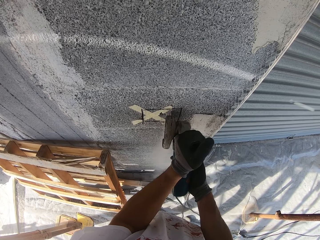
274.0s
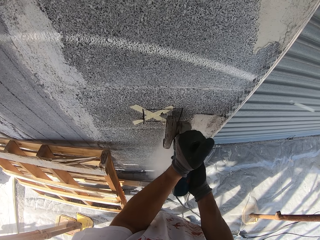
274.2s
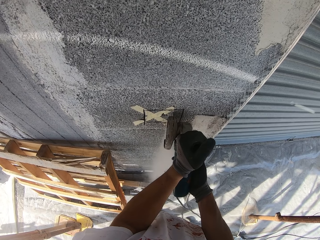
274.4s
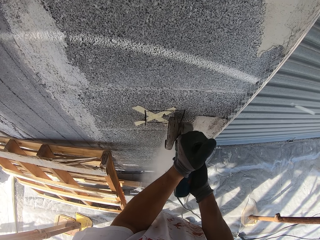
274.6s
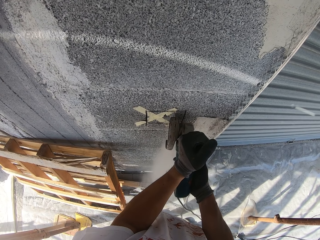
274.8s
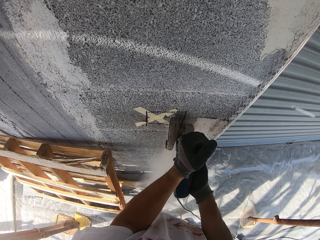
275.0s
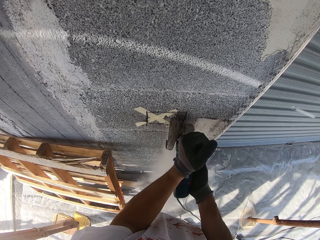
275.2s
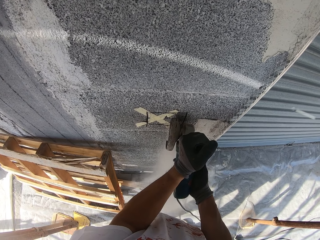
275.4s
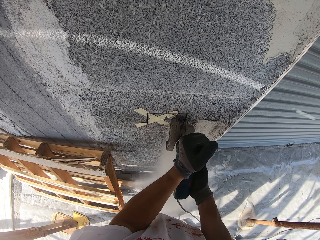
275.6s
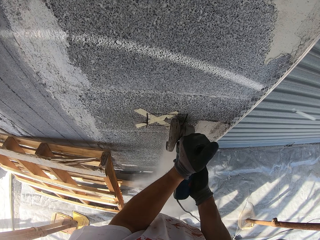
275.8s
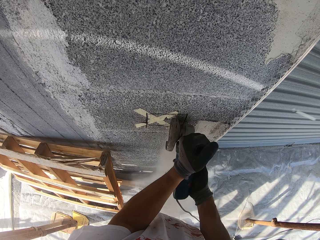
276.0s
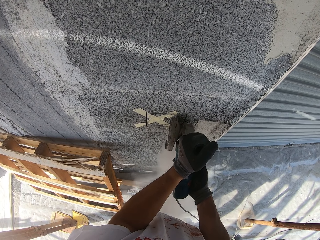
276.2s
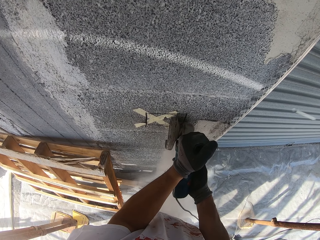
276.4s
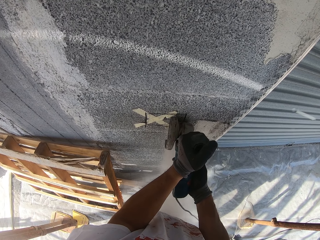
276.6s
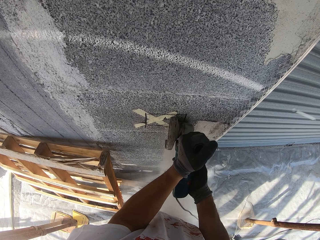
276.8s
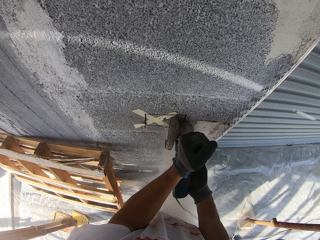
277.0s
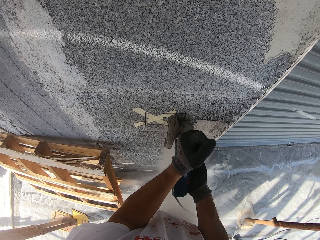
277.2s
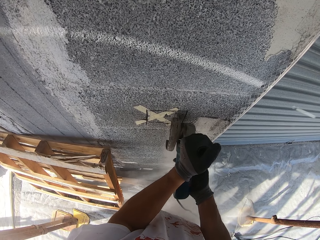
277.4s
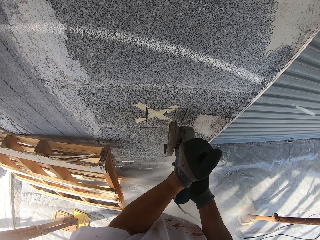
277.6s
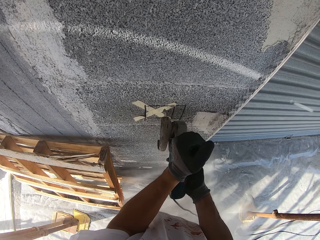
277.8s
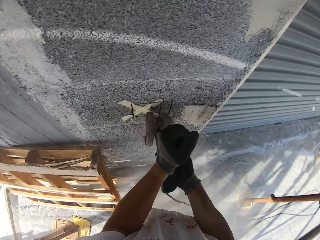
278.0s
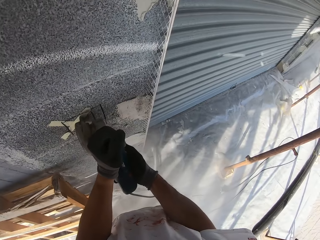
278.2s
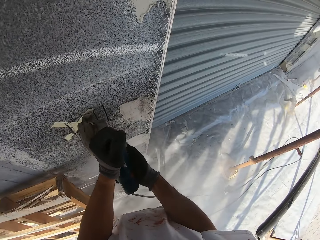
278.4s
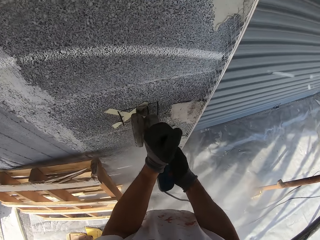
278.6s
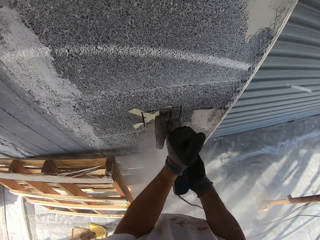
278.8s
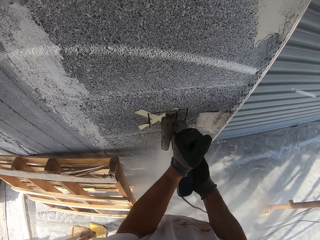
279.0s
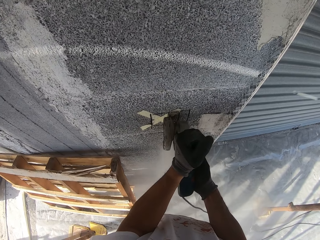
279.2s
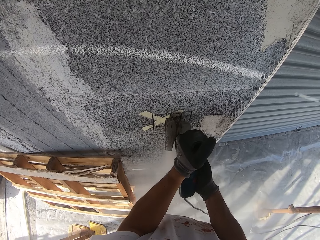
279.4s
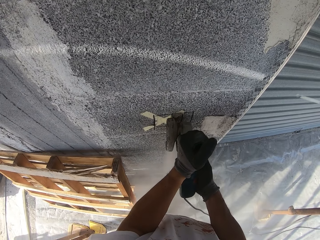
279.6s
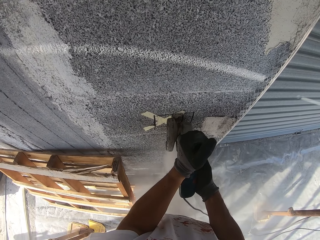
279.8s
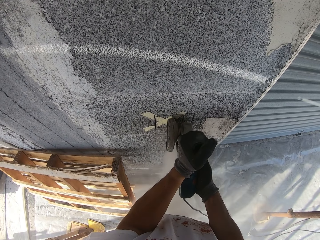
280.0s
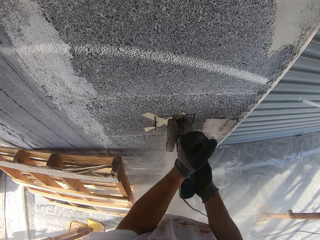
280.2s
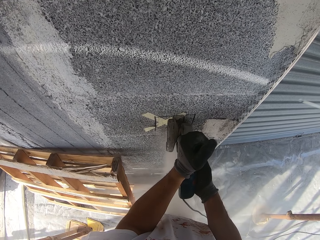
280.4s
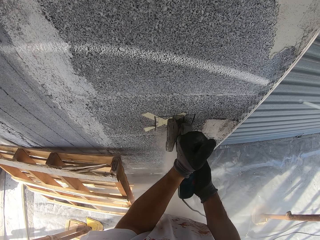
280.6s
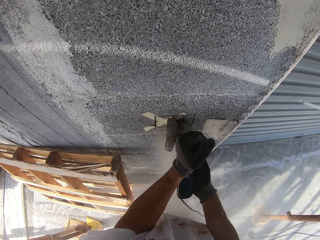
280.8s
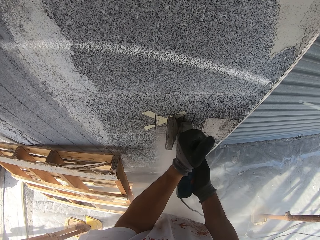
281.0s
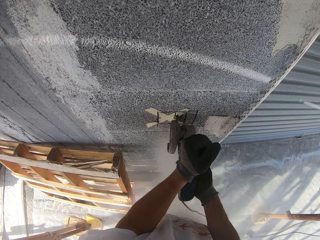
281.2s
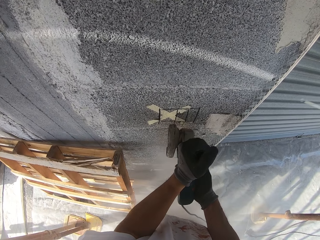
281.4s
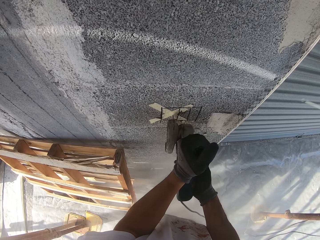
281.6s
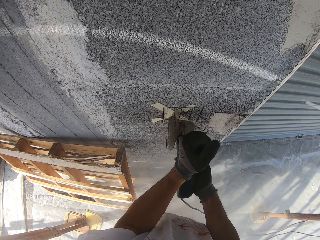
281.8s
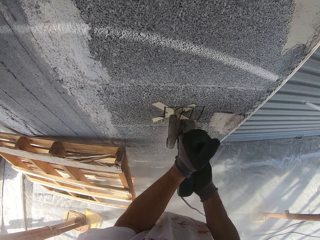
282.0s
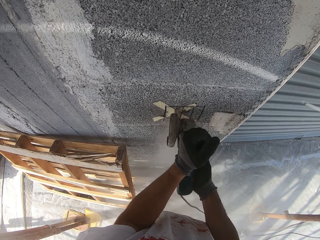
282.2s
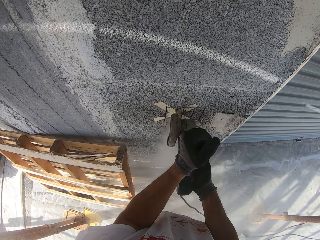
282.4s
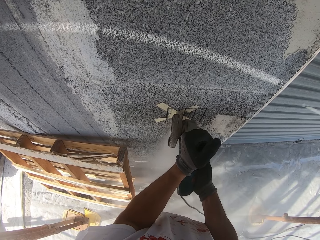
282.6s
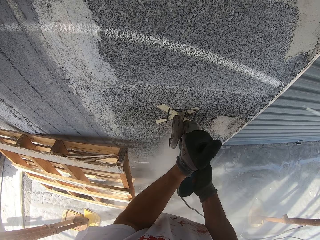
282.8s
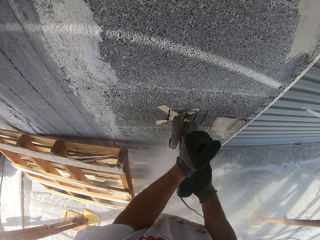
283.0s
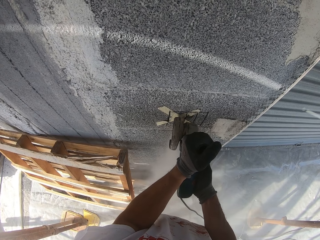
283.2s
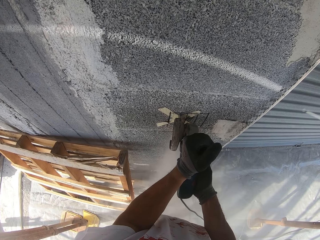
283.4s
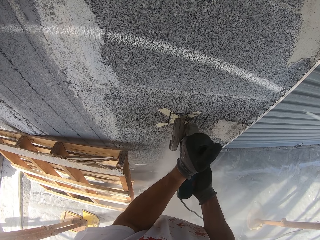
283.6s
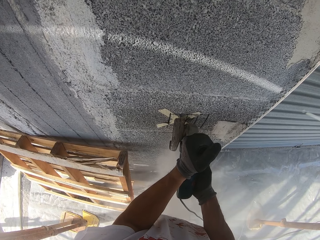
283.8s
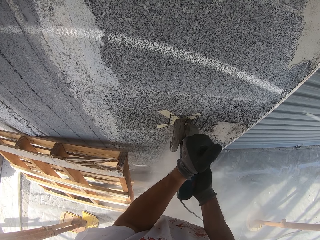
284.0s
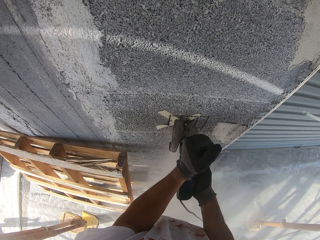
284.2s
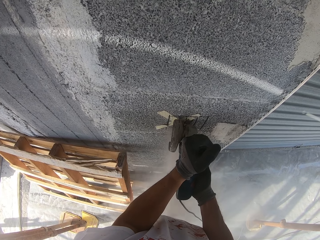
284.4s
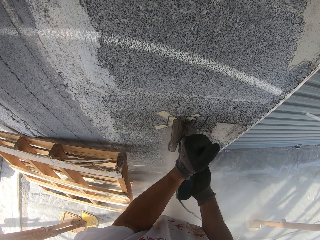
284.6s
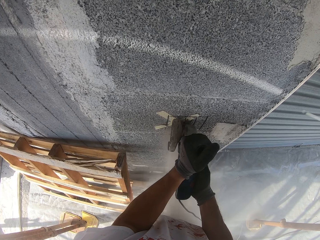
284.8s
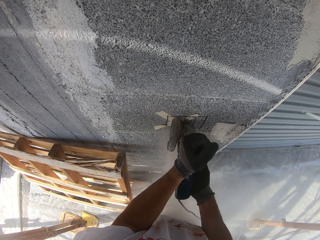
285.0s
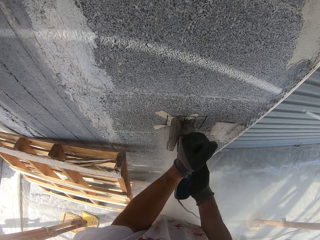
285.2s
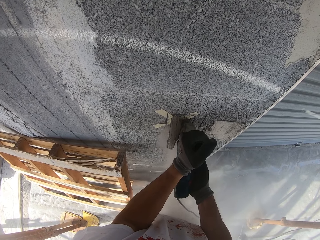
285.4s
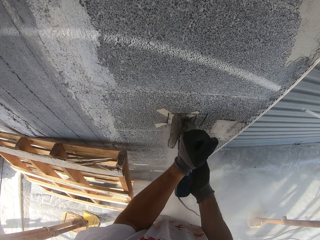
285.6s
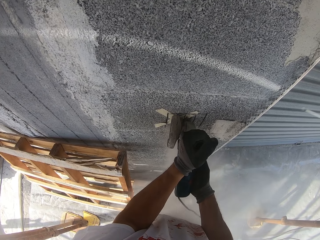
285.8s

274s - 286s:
The camera wearer resumes drilling the wall. They stop drilling the wall. They turn around. They continue drilling the wall. They stop drilling the wall. They drill the wall. They stop drilling the wall. They continue drilling the wall.

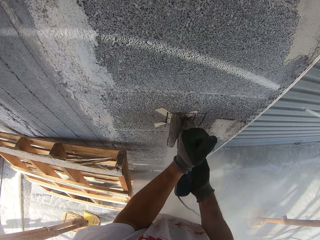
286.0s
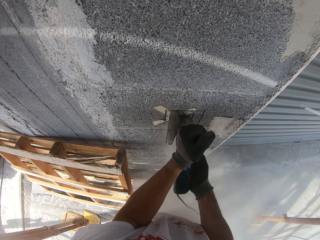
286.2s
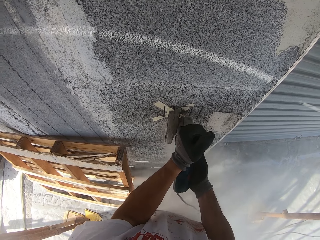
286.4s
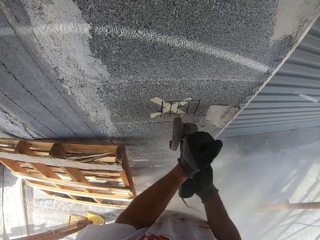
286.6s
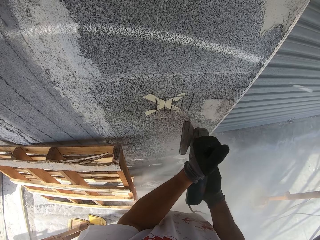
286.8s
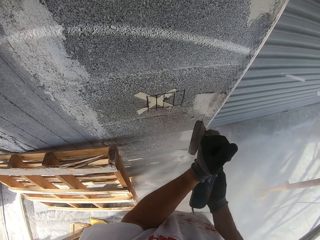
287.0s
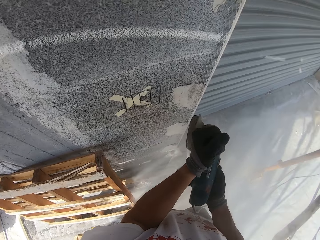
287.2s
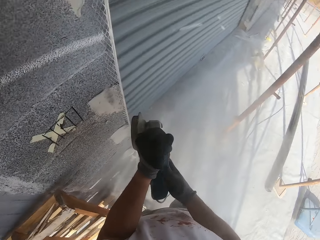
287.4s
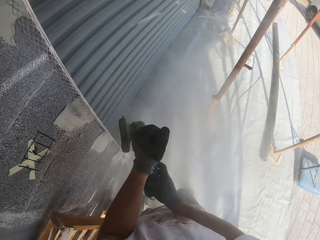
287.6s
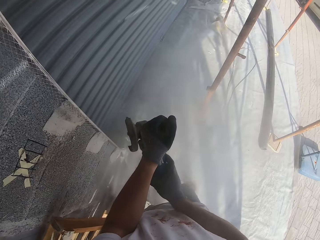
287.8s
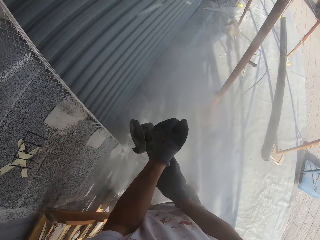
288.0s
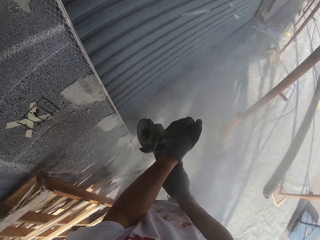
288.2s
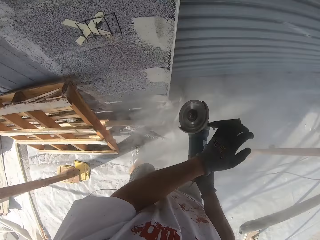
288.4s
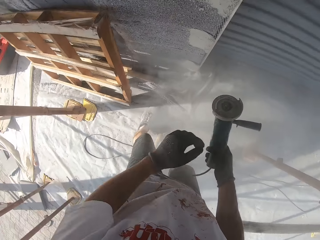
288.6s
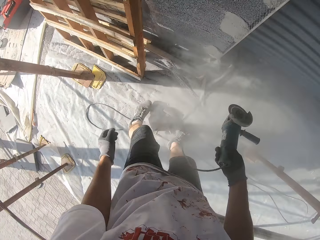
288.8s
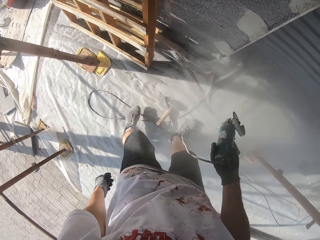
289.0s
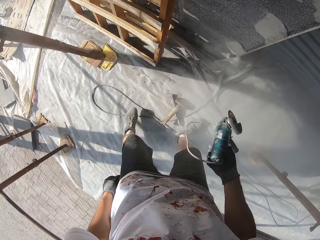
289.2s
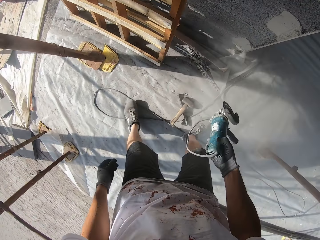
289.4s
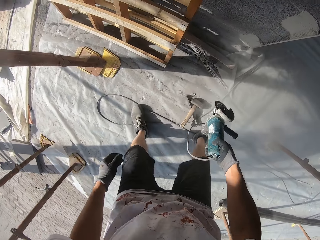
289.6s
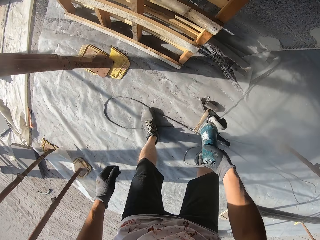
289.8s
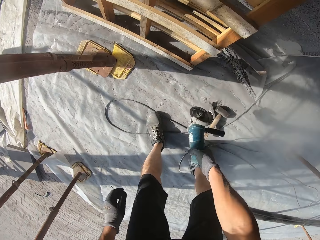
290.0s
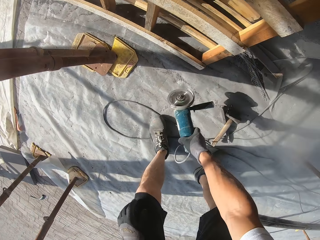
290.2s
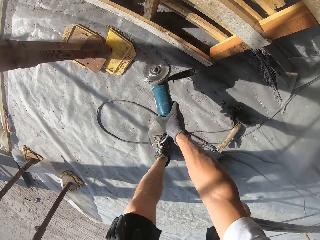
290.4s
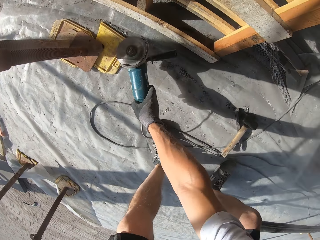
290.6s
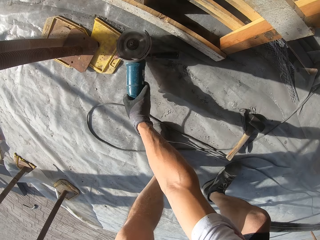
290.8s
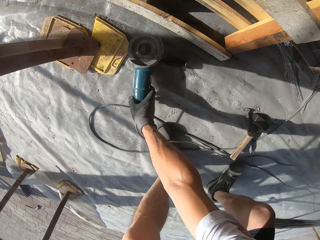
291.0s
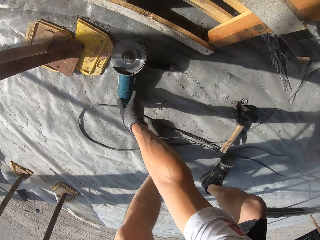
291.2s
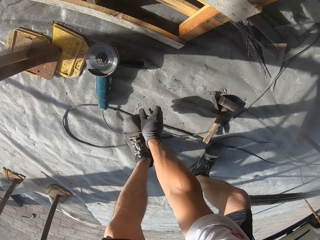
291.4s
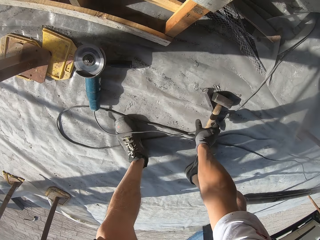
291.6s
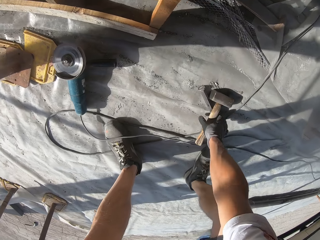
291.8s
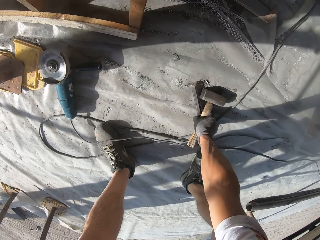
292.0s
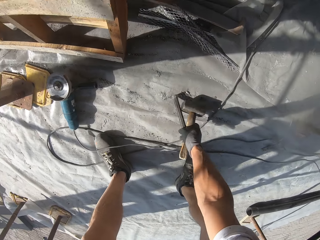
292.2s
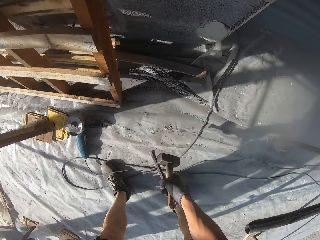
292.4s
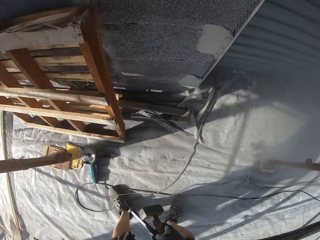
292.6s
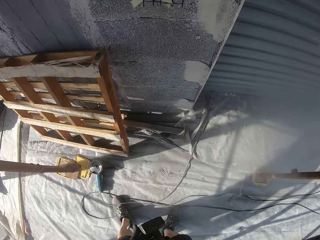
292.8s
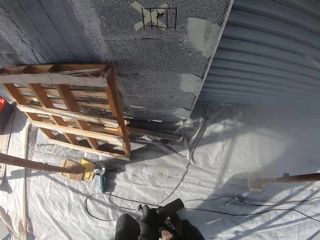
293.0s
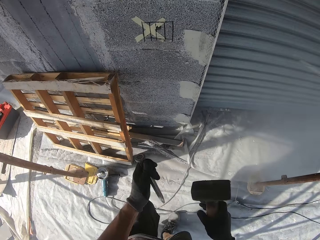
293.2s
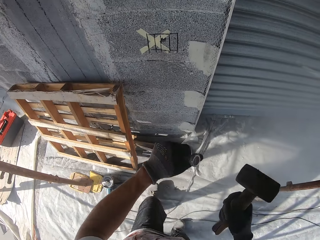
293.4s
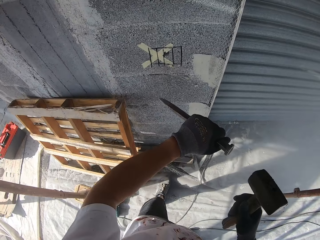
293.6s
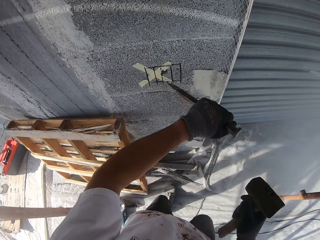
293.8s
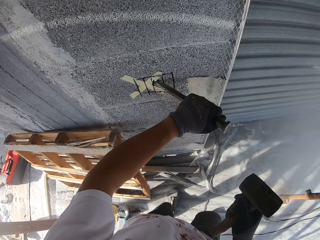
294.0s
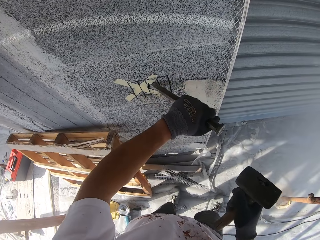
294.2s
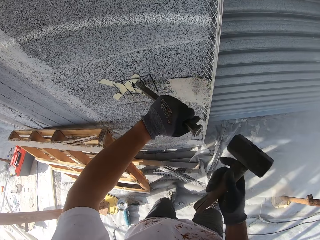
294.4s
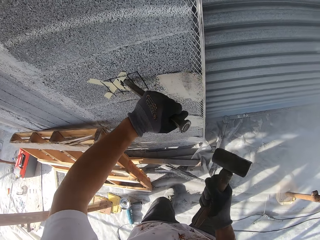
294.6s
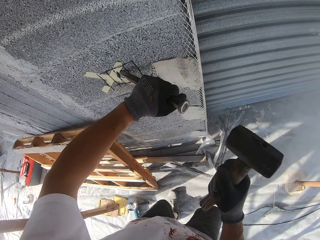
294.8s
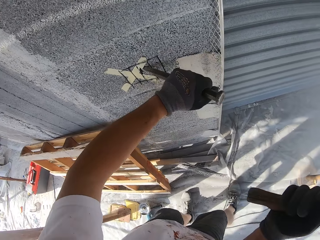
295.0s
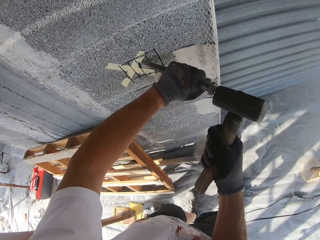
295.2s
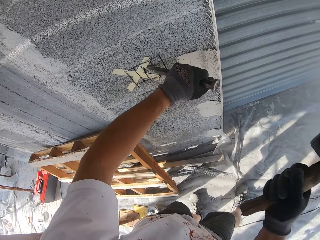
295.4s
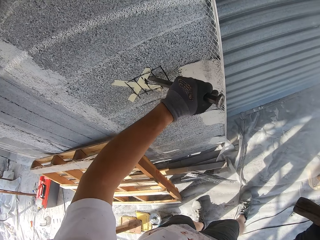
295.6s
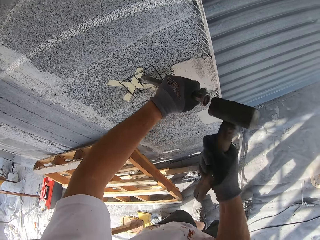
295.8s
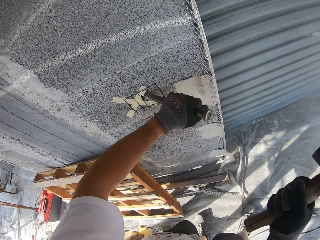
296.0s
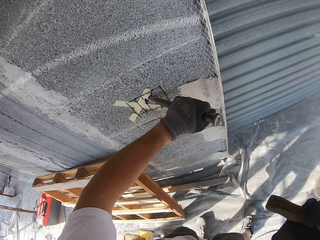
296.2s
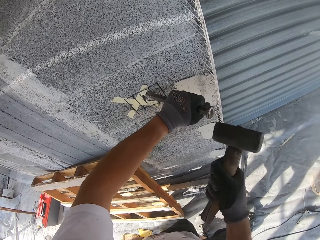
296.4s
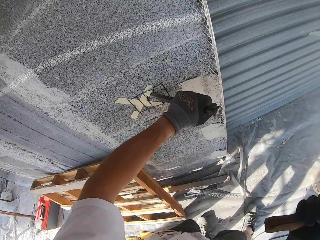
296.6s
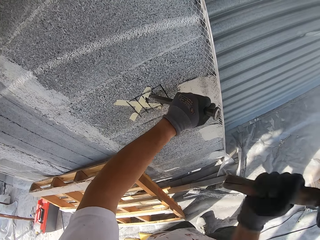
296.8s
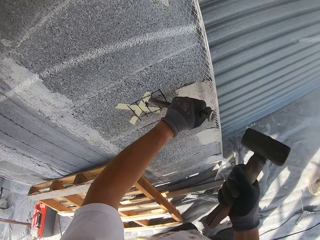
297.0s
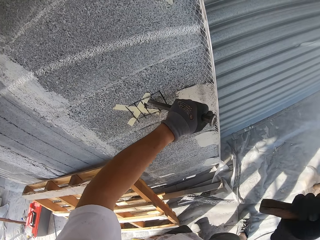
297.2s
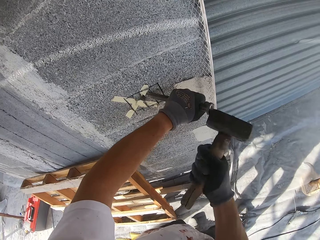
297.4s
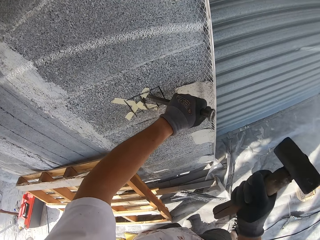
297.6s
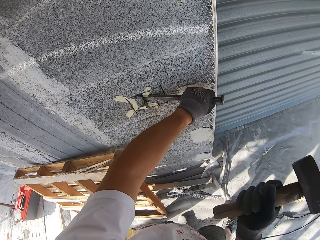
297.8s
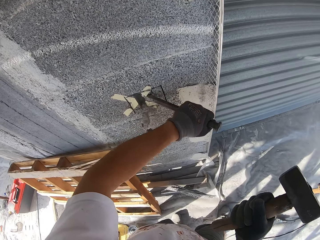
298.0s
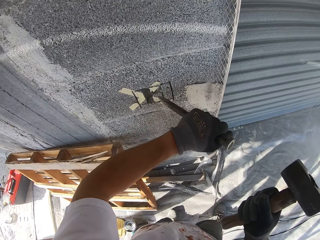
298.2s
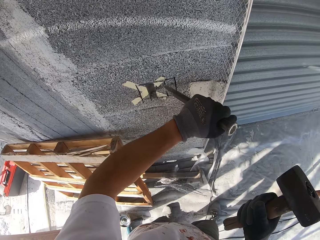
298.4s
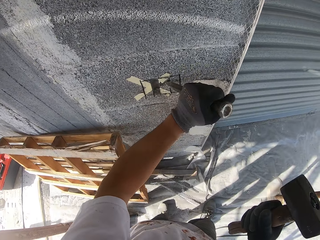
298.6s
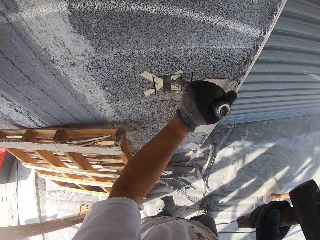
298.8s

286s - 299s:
The camera wearer lifts the electric cutter from the hole on the wall. He holds the electric cutter with two hands. He moves the side handle with his left hand. He holds the electric cutter with one hand and turns off the electric cutter. He bends over the ground. He drops the angle grinder on the floor with his right hand. He picks up a chisel and a hammer from the floor with his right hand. He takes the chisel from his right hand. He holds the hammer in one hand and holds the chisel in the other hand. He places the chisel on the wall on a line. He hits the chisel with the hammer in his right hand. He caves out the wall with the chisel. He caves out another part of the wall with the chisel.
